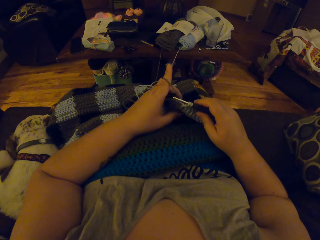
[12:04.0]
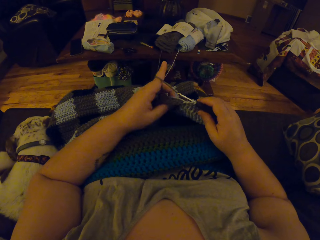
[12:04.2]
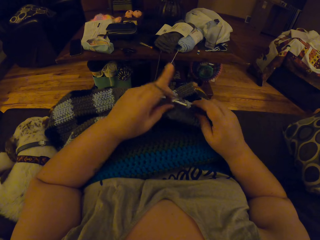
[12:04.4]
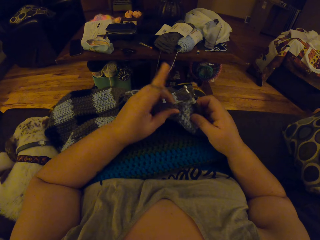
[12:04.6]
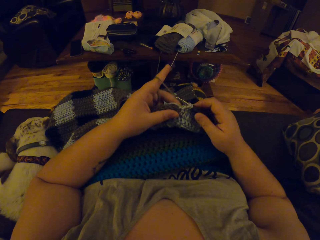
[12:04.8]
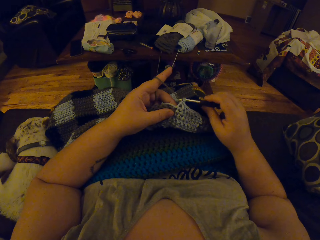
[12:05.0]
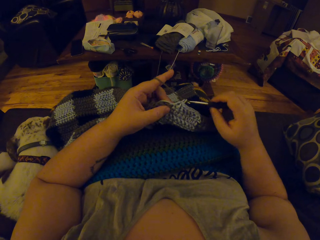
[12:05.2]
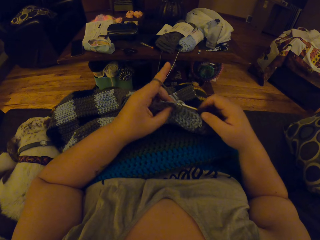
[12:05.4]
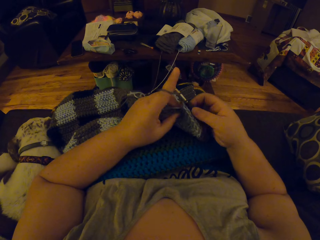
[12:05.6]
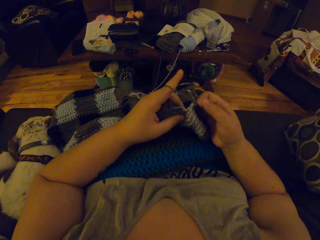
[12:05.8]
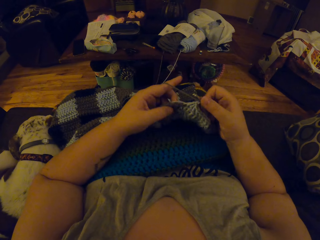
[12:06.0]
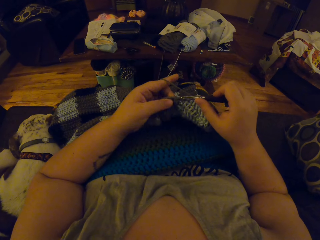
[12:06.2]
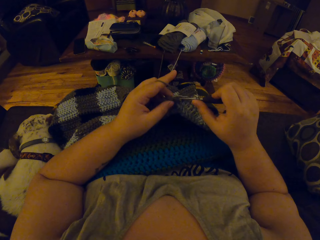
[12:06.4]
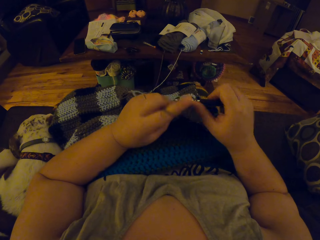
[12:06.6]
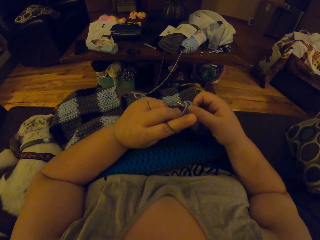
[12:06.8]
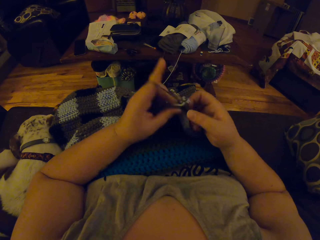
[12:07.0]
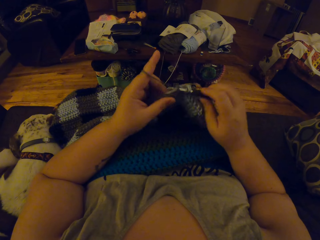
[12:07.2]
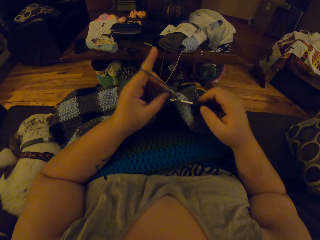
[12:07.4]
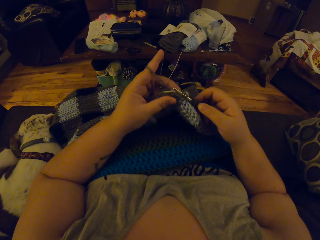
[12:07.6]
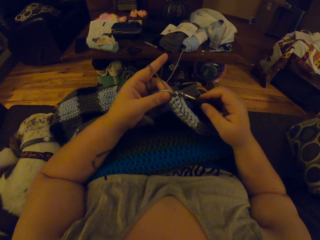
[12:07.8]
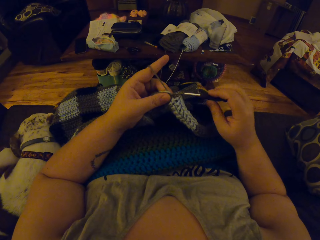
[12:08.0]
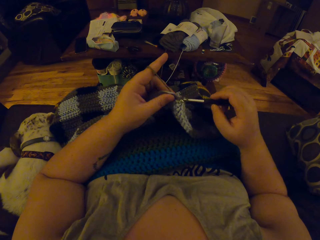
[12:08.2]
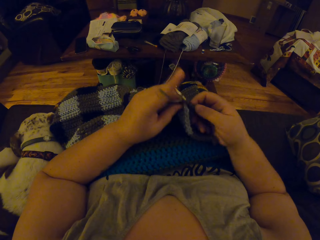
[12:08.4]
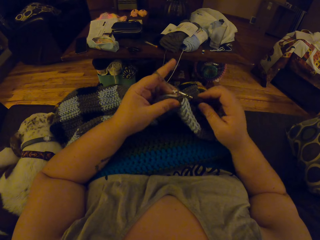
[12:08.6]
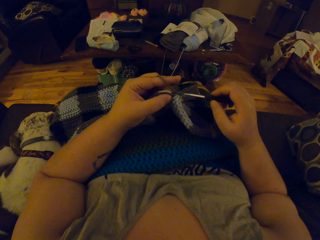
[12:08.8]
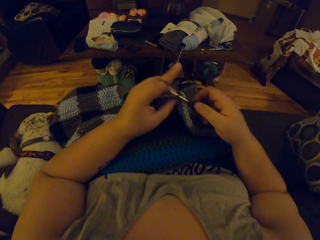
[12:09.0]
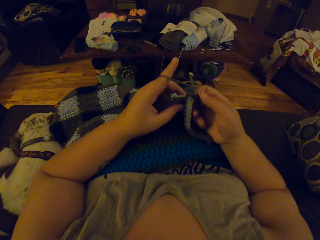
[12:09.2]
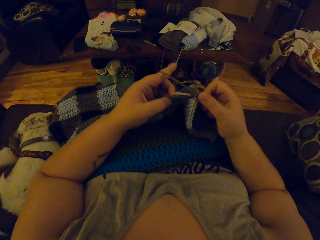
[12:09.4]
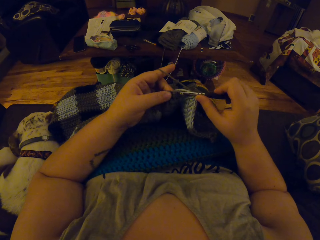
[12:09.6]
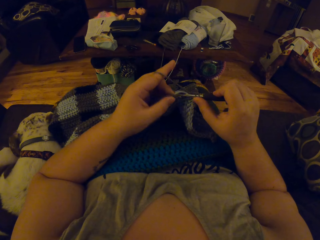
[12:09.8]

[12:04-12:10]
The camera wearer proceeds to weave.

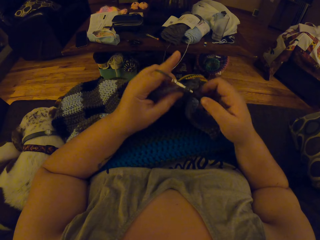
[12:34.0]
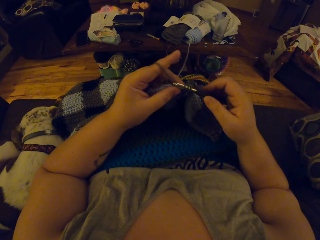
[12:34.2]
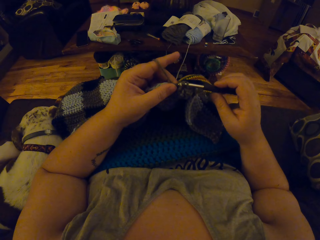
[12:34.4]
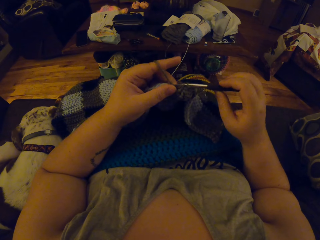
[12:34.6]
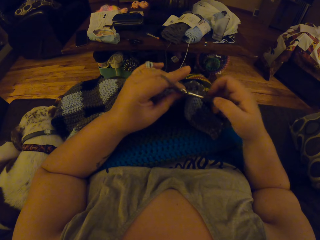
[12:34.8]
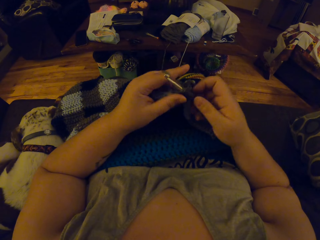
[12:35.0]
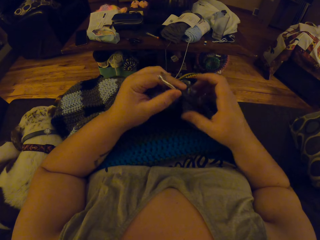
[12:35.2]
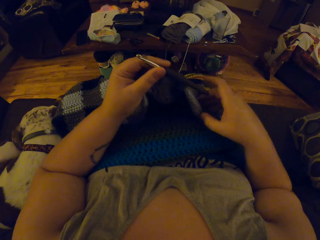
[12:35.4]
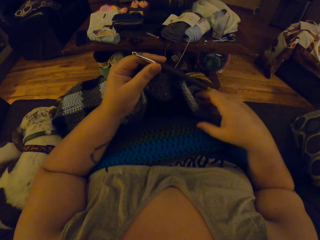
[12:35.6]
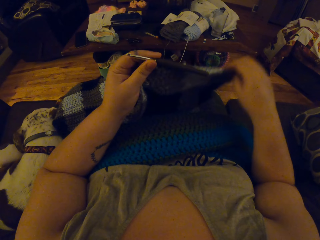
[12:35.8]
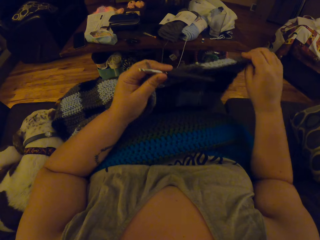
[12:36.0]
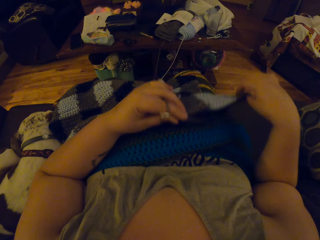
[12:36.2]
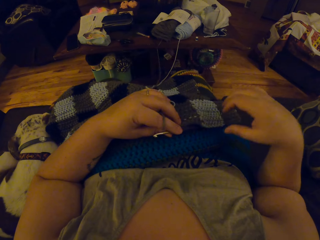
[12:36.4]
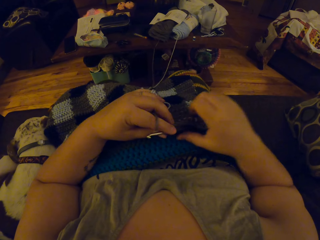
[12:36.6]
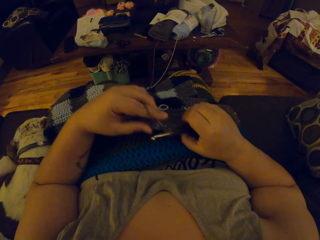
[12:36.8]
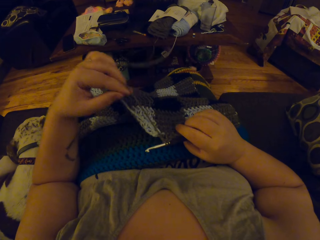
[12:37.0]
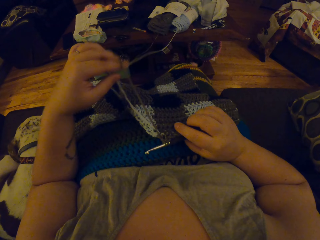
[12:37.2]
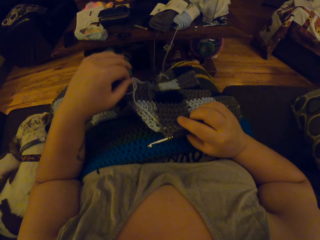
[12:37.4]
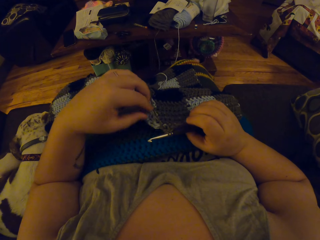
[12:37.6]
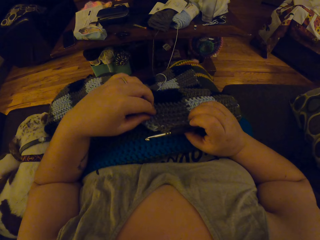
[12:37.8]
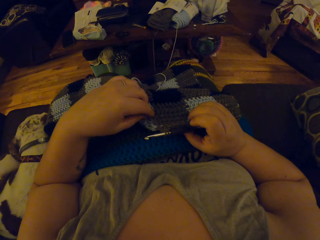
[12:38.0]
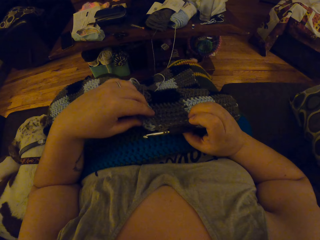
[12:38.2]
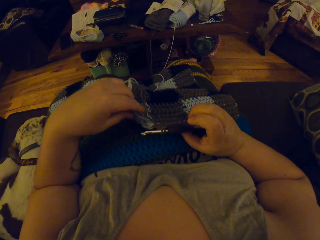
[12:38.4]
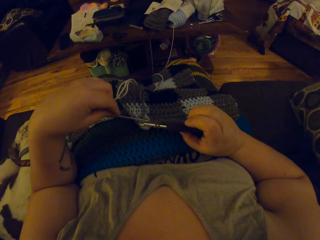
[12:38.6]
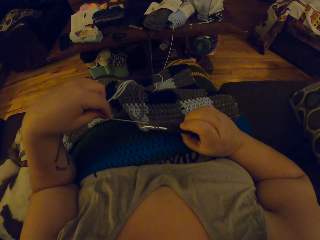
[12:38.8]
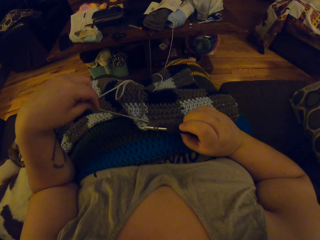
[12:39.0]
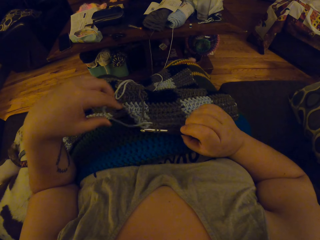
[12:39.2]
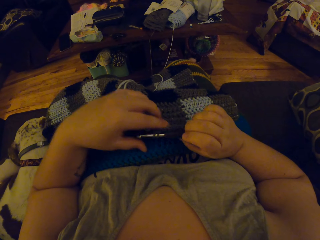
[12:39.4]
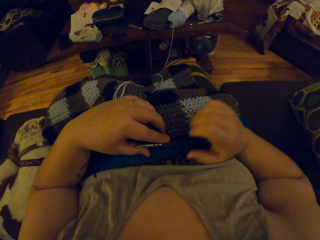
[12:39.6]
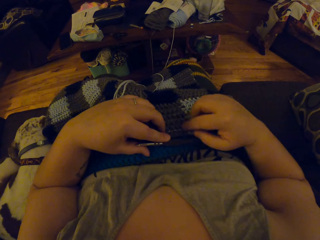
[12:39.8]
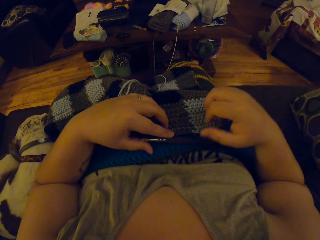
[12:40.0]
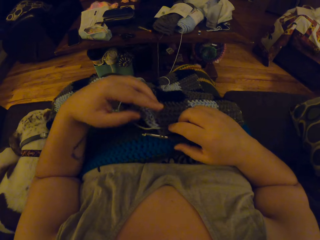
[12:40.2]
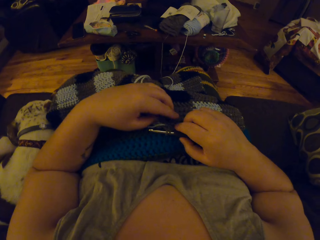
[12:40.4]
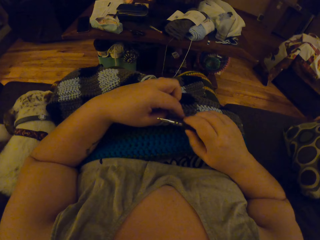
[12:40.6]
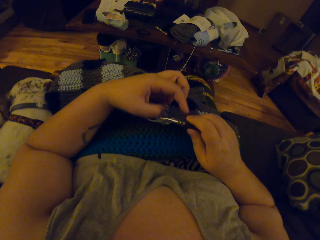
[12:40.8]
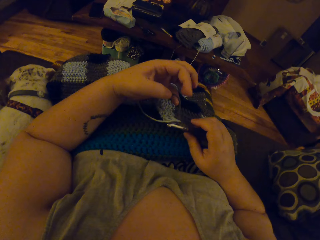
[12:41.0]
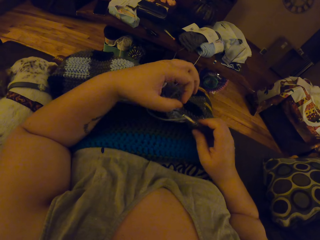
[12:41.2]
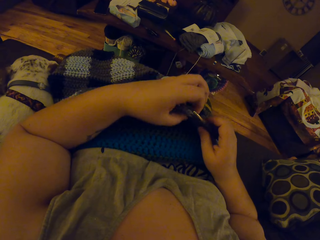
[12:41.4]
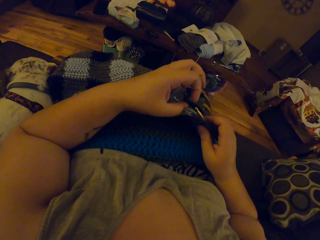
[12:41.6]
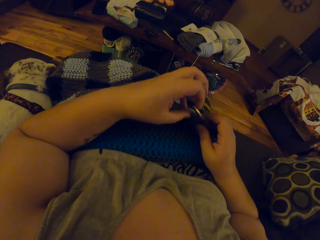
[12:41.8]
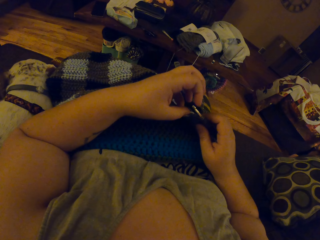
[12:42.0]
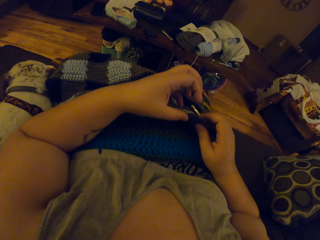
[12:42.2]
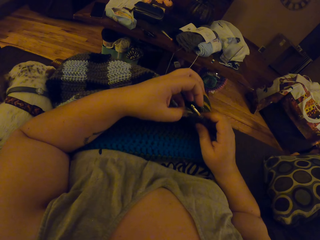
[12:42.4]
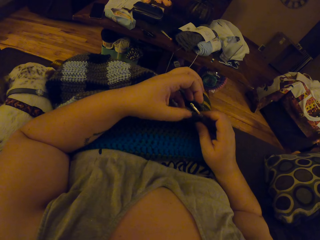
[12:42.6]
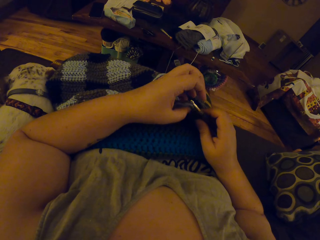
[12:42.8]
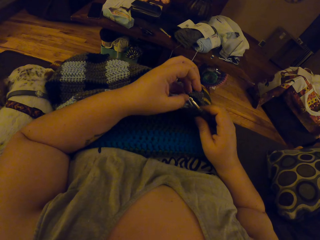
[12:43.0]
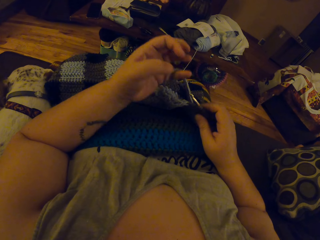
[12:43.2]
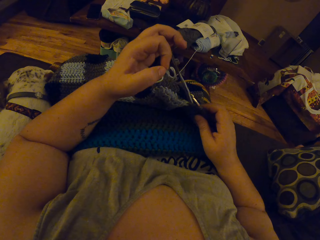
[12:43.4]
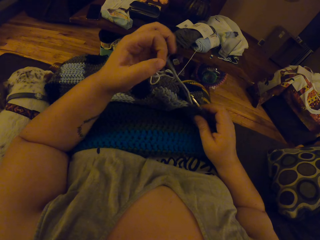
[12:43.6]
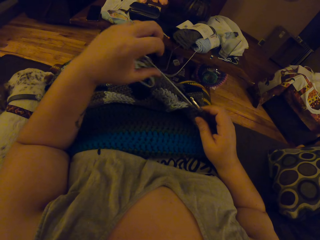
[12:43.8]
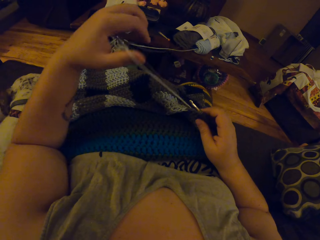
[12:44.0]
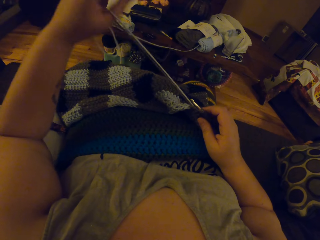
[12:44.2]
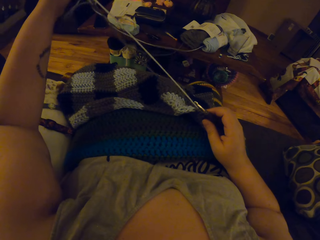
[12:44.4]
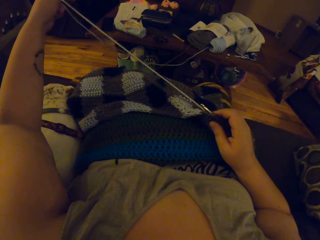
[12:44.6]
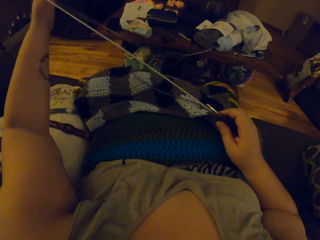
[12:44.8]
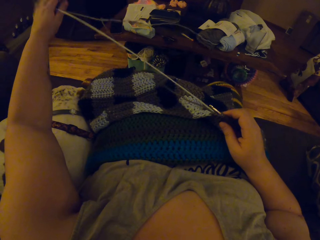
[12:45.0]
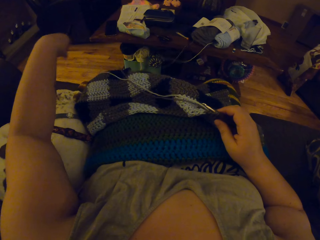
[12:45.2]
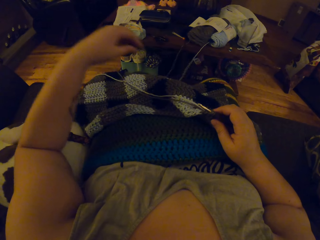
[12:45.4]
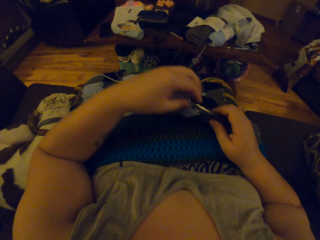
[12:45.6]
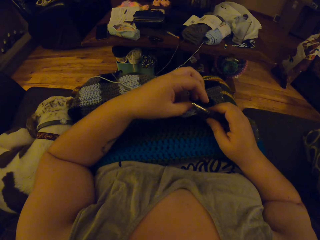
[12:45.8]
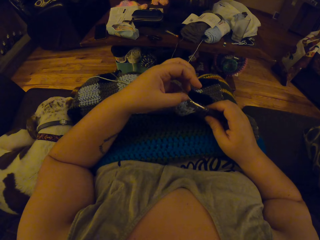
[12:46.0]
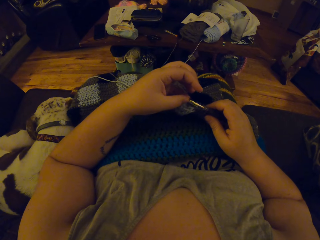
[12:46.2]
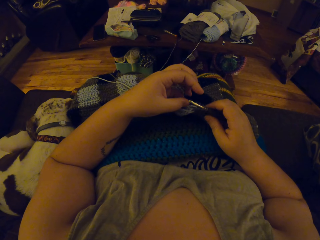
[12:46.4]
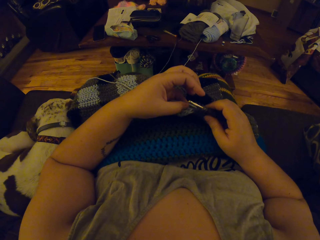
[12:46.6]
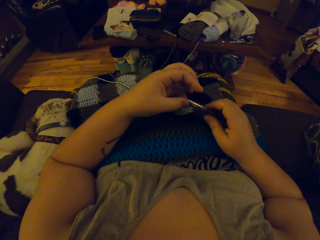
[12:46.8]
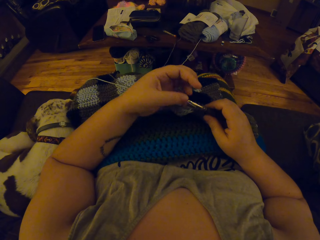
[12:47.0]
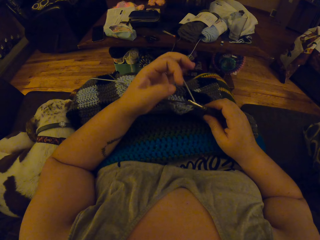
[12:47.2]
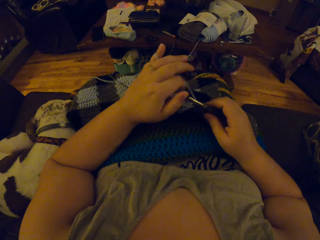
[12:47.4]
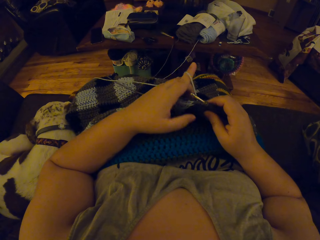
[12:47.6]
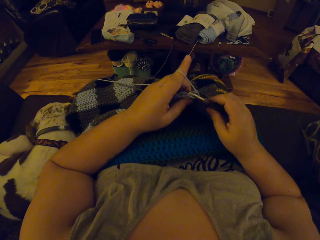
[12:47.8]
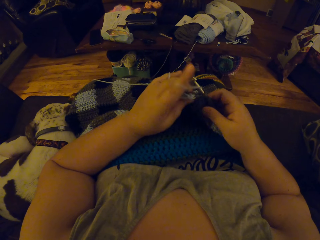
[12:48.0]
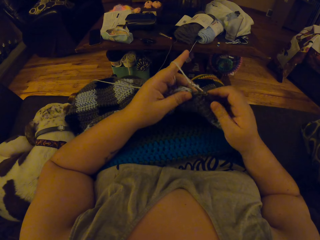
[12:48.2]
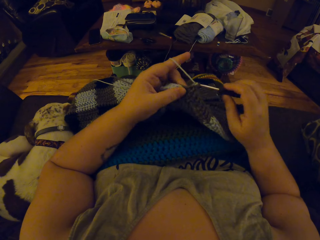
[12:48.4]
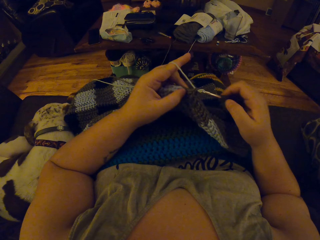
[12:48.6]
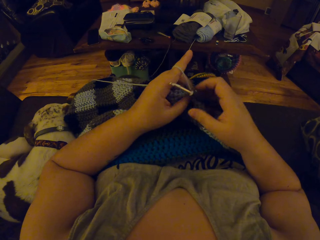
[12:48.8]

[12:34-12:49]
The camera wearer spreads the fabric. They tighten the threads. They proceed to weave.
